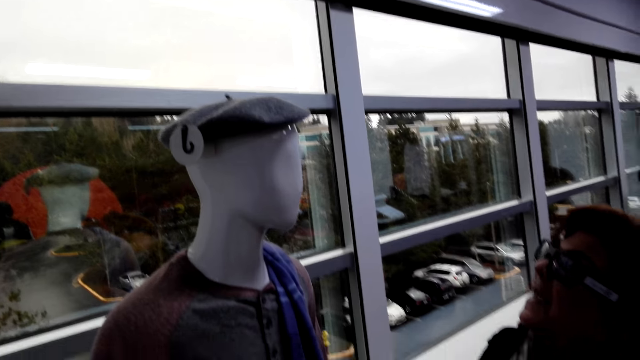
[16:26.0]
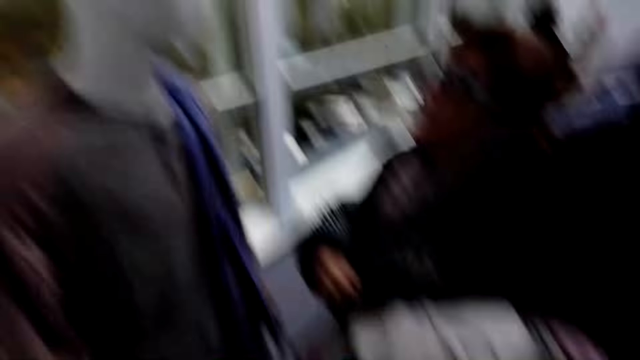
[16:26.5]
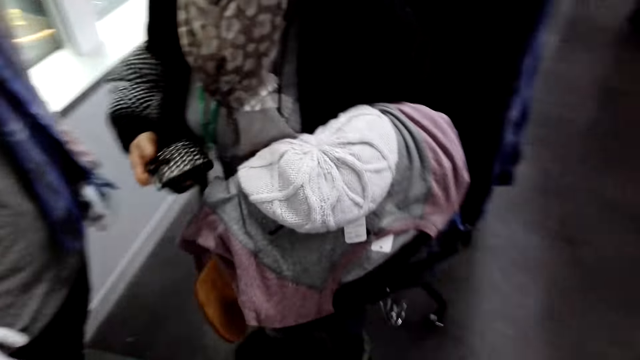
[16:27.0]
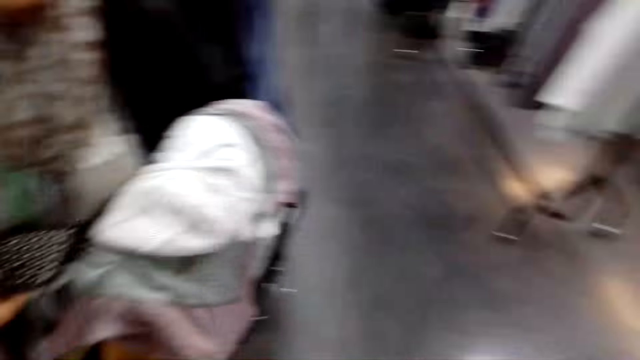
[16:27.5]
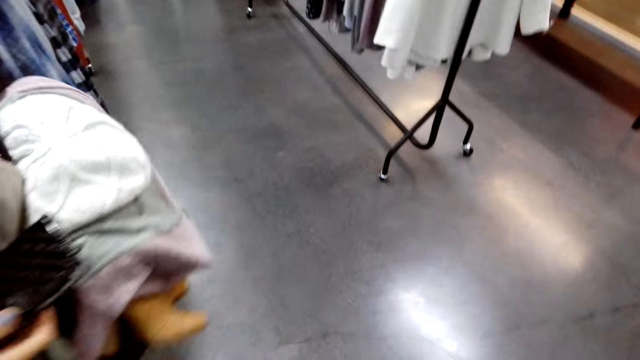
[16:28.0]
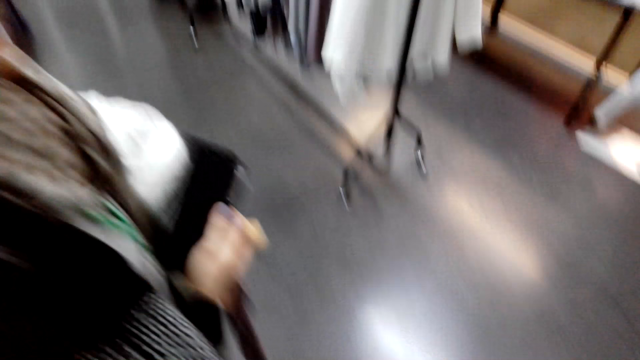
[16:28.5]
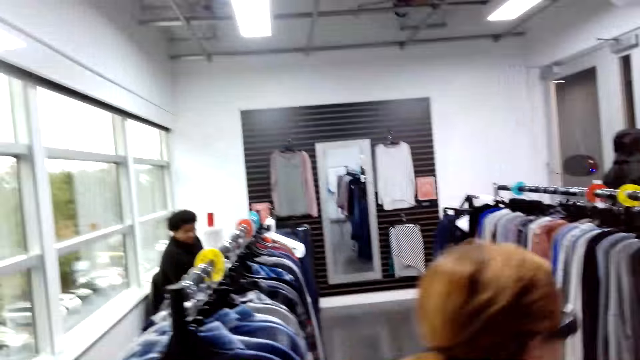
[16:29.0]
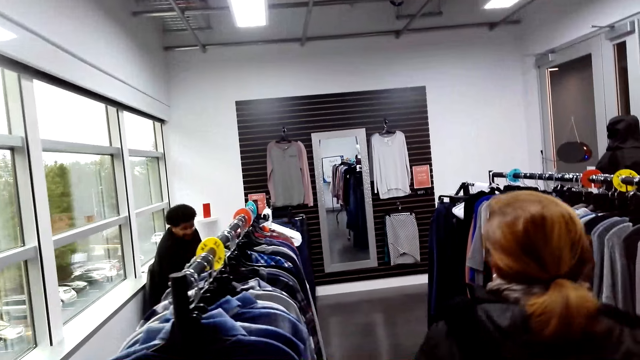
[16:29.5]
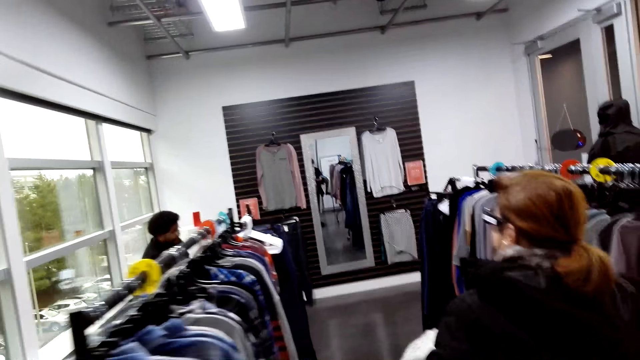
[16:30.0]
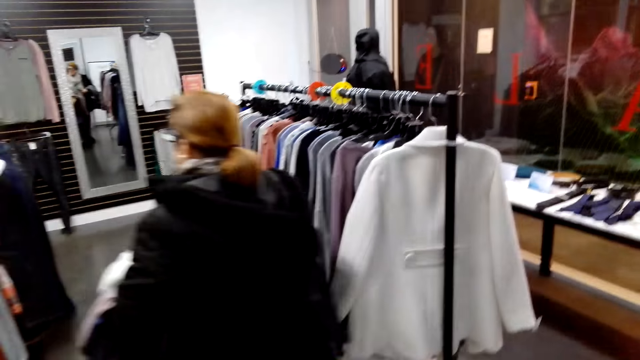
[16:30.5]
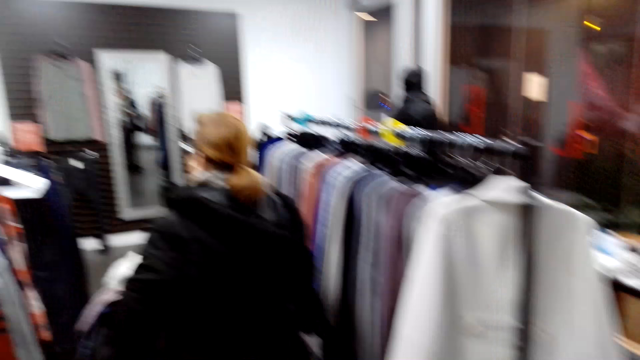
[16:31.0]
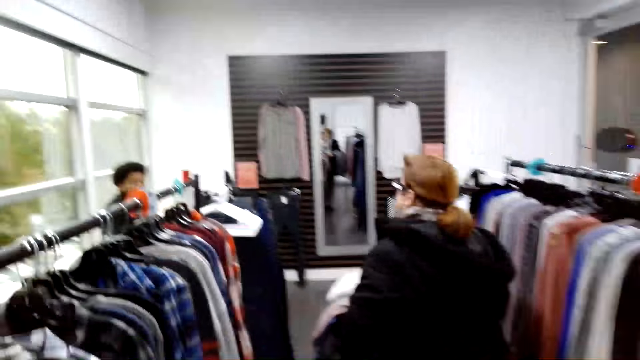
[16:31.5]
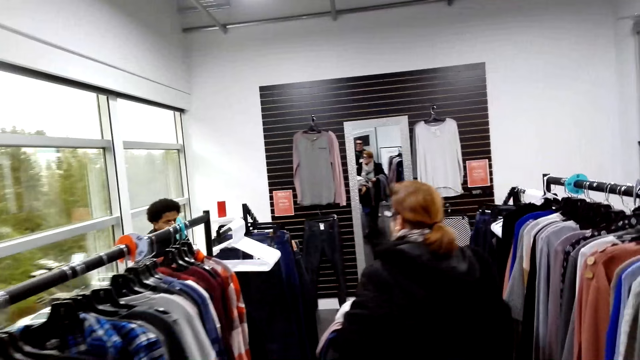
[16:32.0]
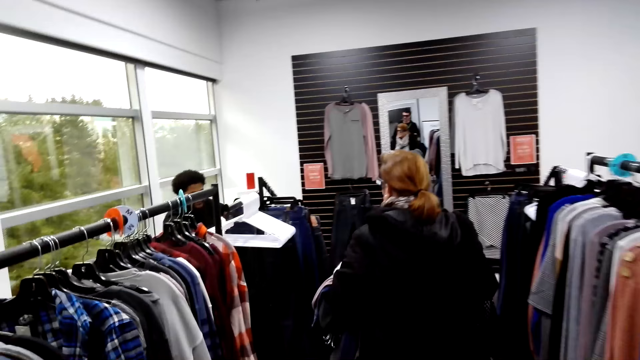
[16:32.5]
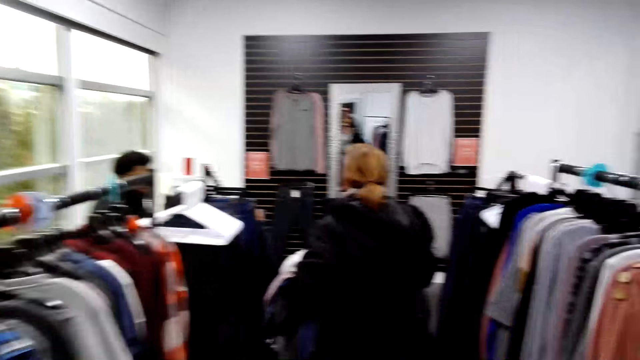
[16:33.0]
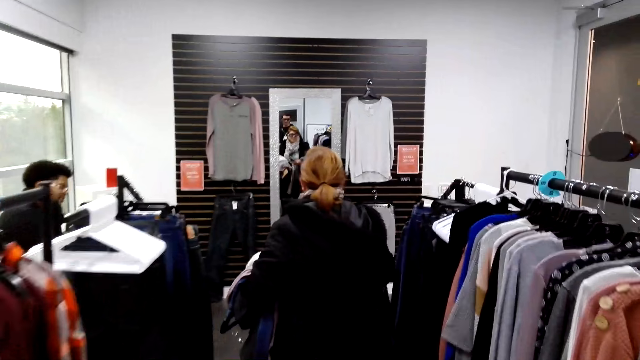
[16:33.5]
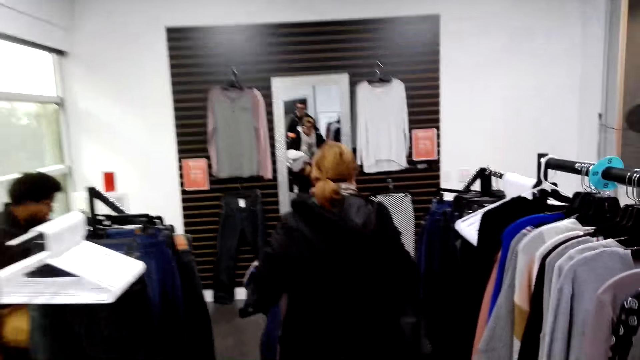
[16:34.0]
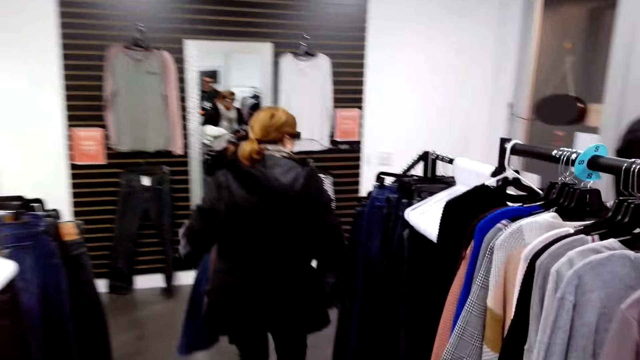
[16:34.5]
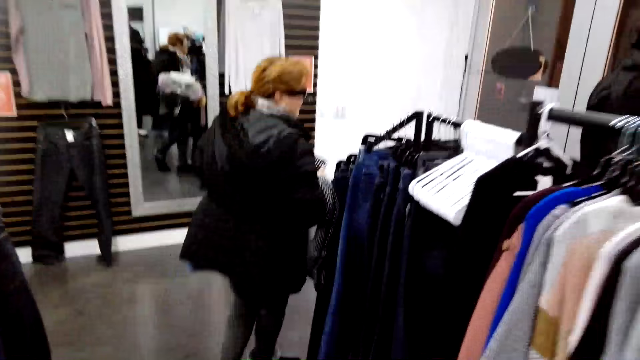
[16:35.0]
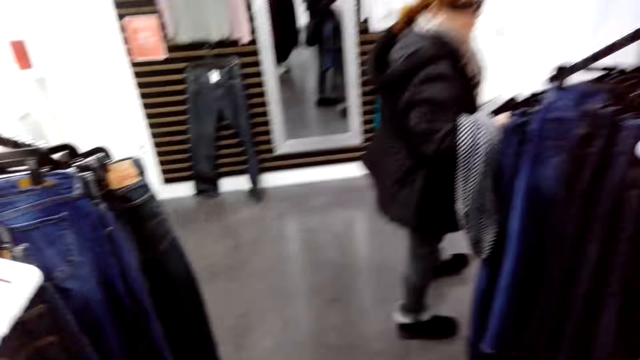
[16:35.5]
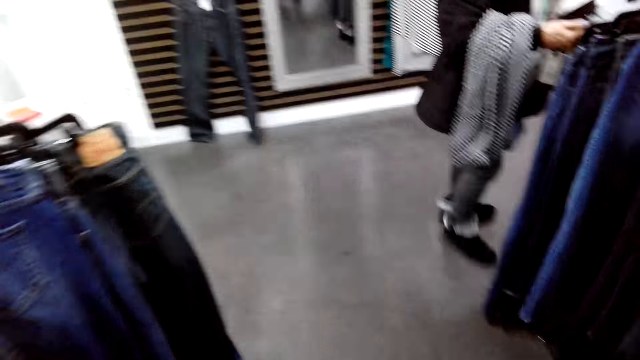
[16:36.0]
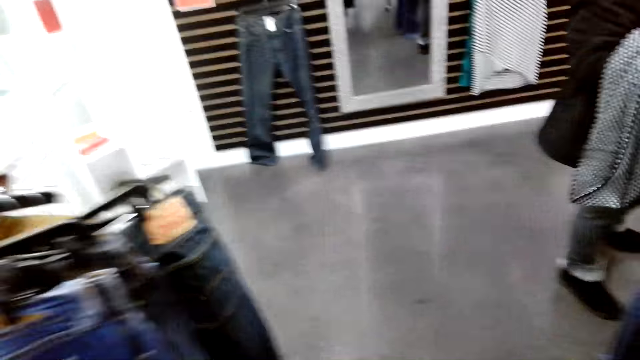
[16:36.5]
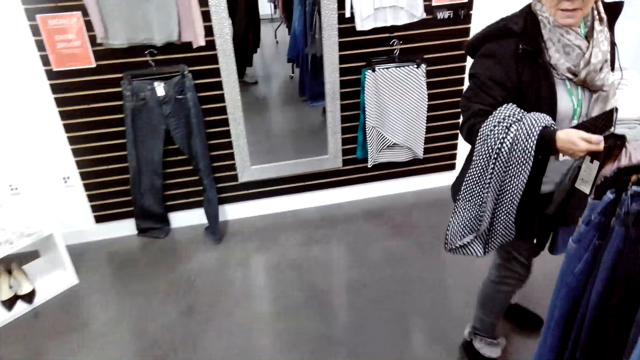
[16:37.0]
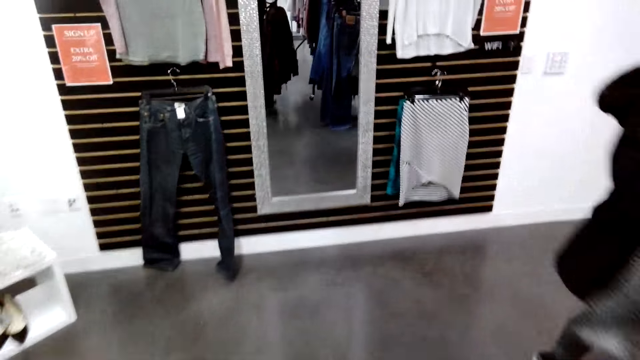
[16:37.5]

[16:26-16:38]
A woman walks around the boutique.

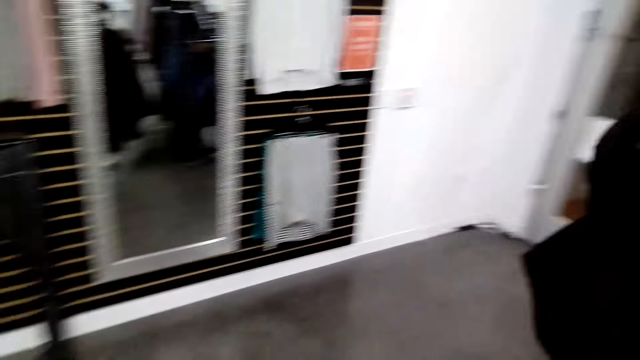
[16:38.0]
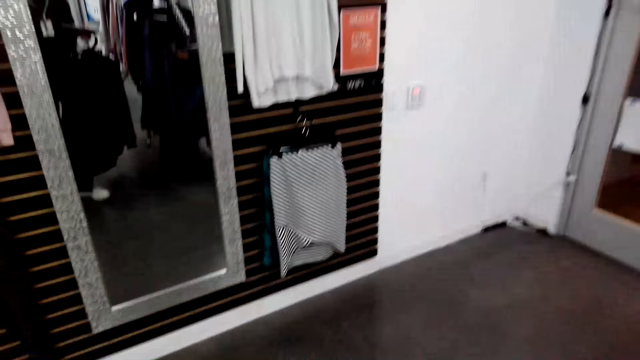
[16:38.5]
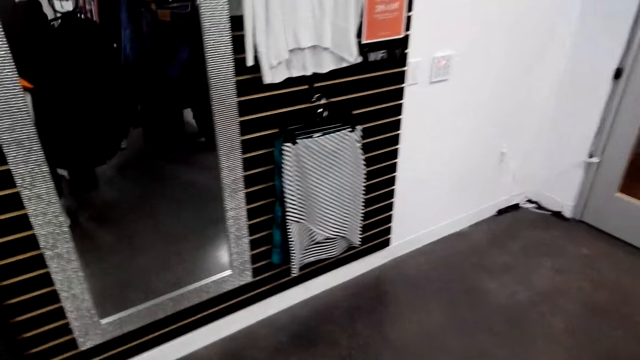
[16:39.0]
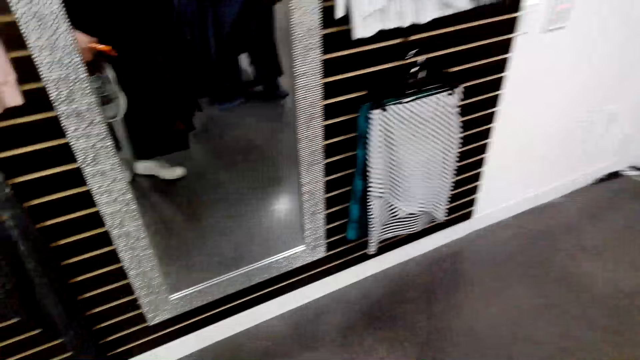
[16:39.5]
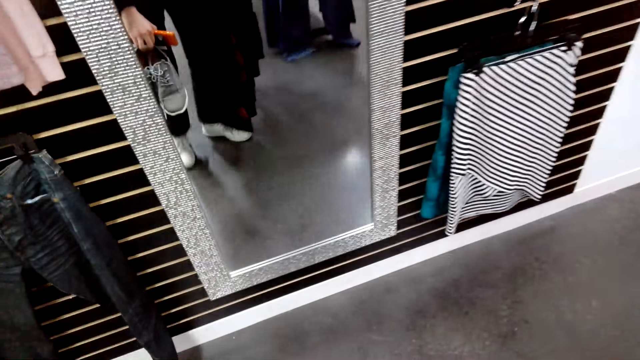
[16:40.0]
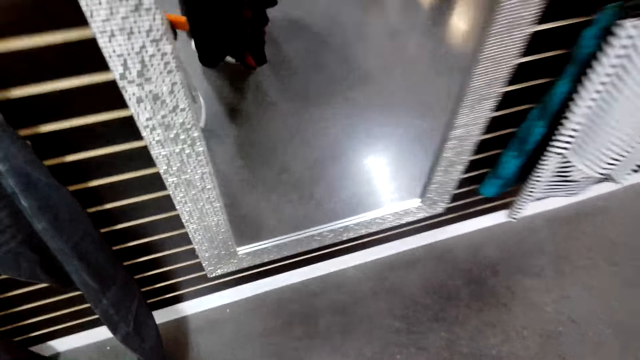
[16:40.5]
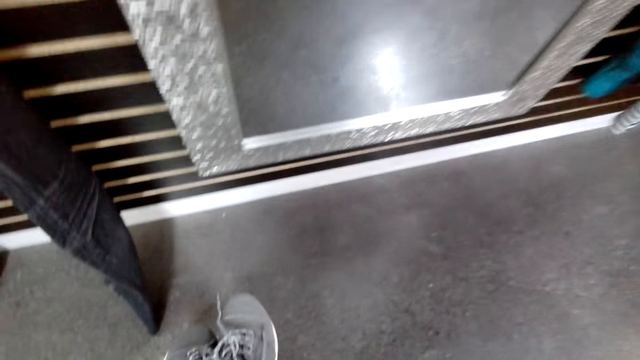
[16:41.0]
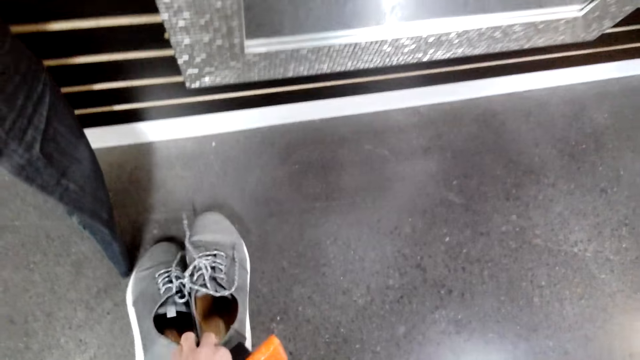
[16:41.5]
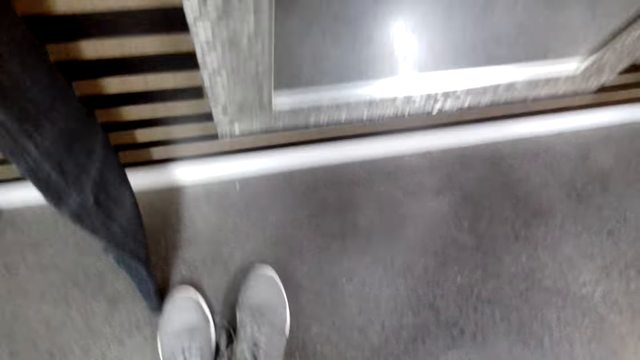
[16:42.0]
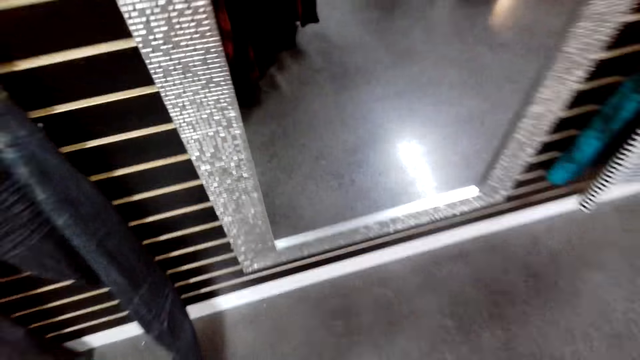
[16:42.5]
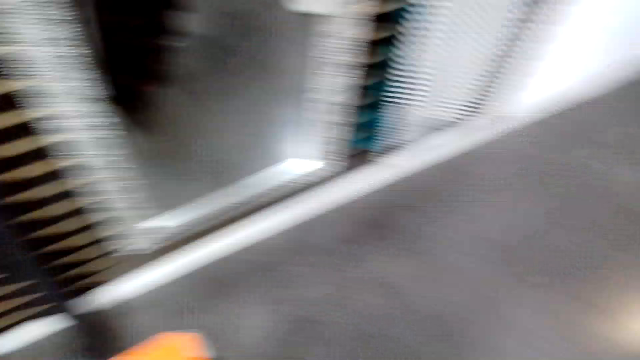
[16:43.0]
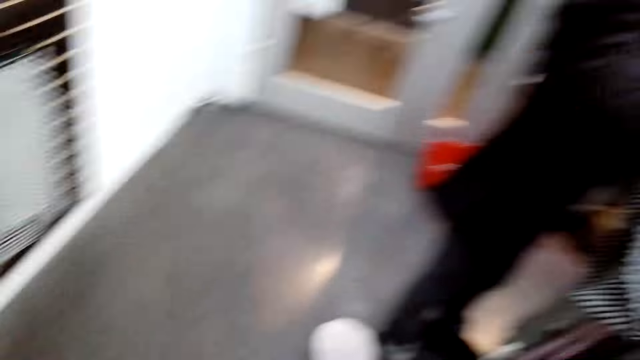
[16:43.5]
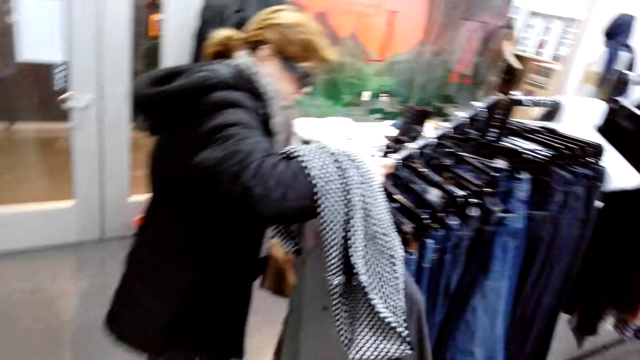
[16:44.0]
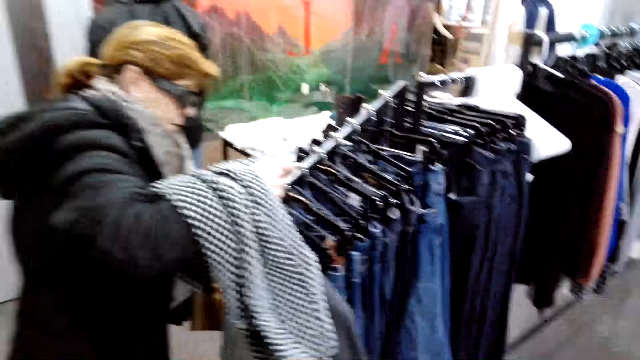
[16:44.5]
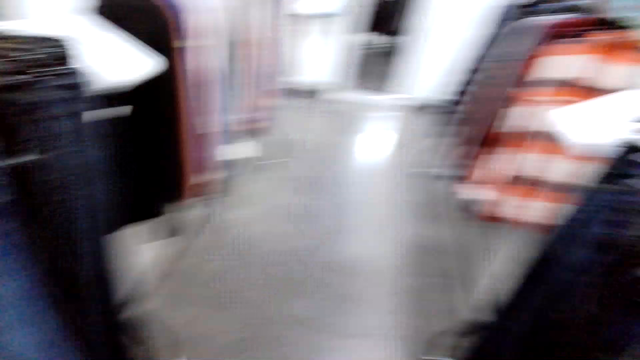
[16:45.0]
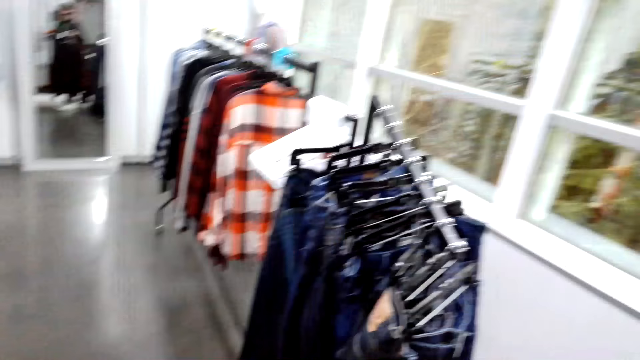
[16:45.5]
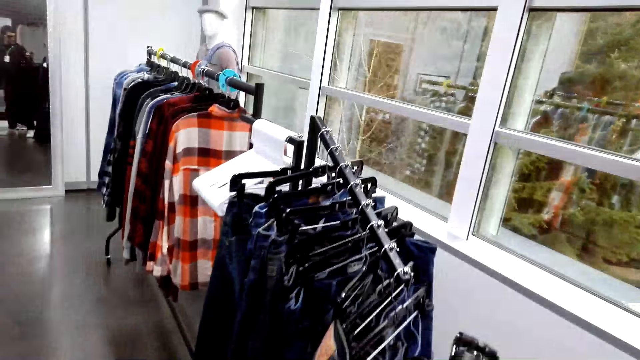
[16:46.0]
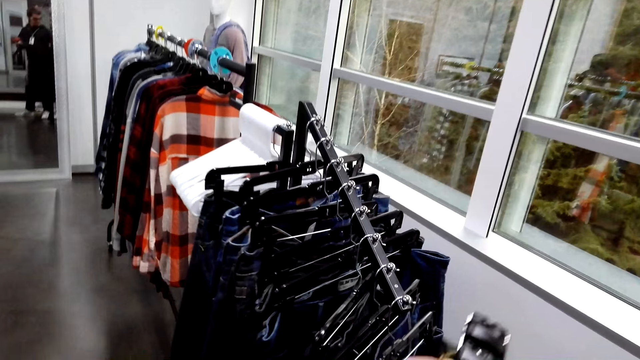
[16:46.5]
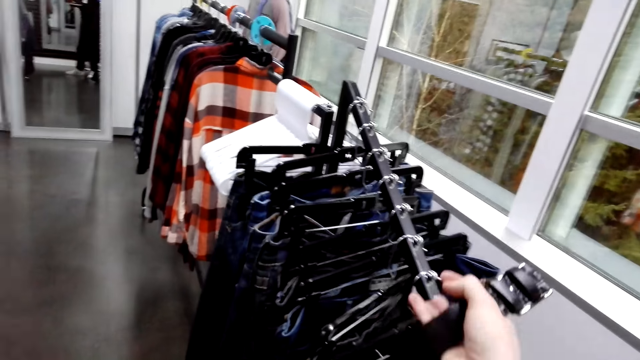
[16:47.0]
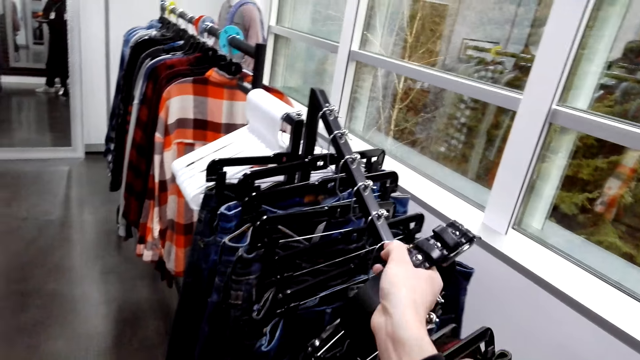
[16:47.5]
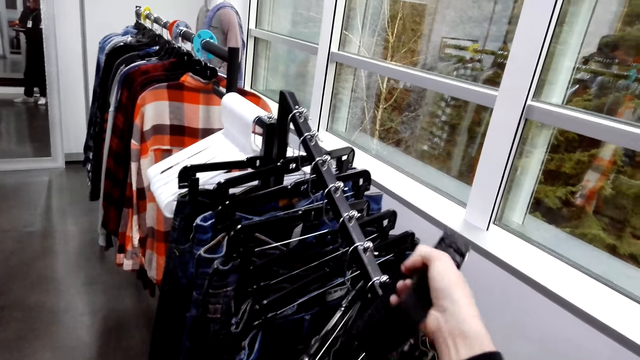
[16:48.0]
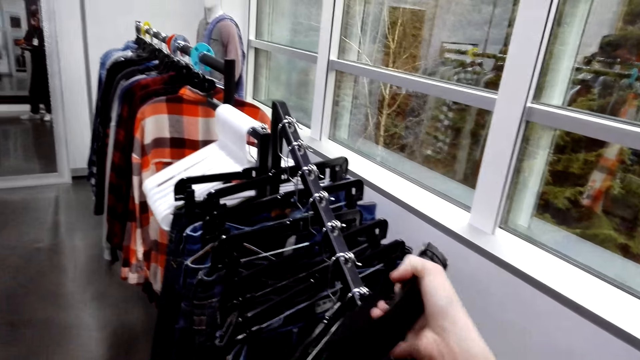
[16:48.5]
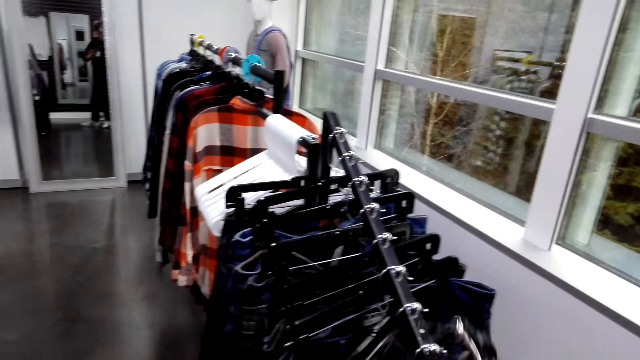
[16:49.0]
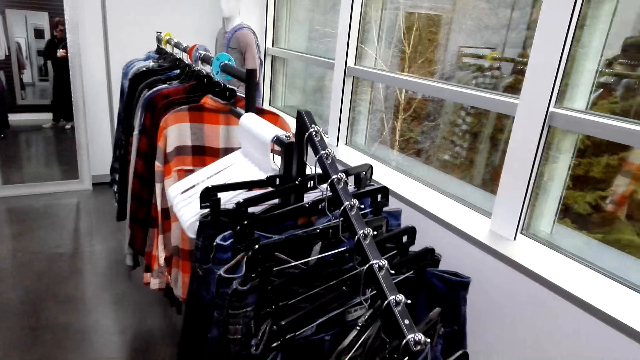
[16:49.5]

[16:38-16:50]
The camera wearer puts a pair of shoes on the floor. A person puts a coat on a stand. The camera wearer puts pants on the stand, on a hanger.
